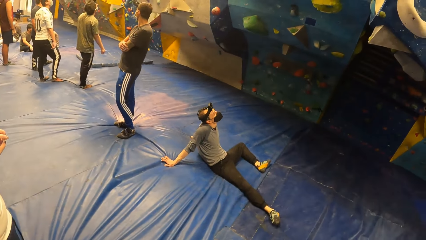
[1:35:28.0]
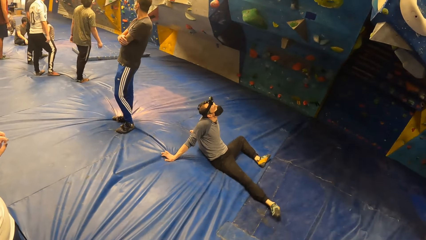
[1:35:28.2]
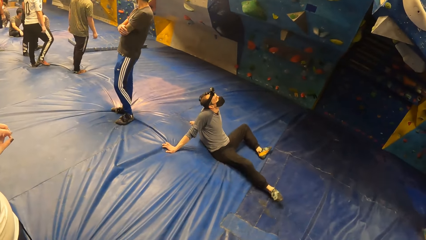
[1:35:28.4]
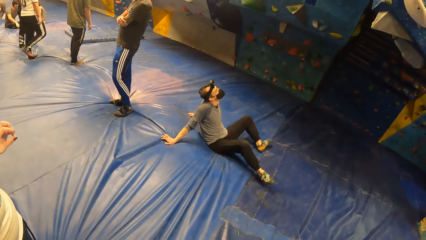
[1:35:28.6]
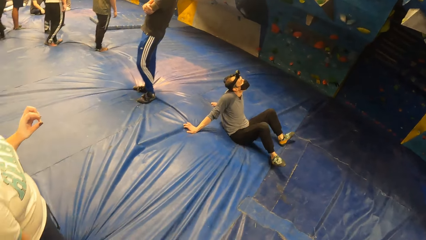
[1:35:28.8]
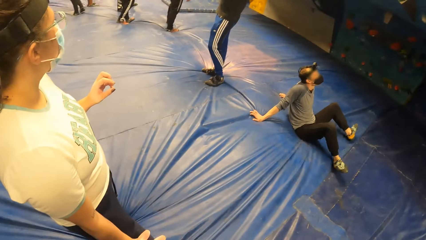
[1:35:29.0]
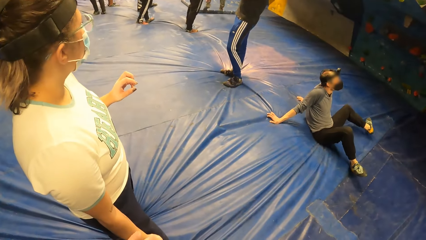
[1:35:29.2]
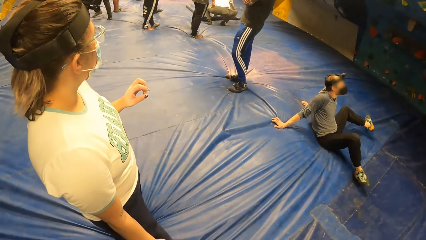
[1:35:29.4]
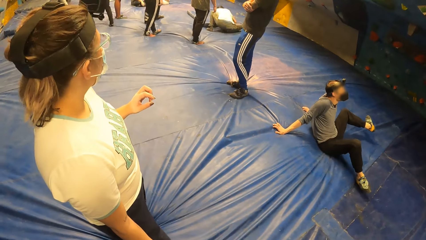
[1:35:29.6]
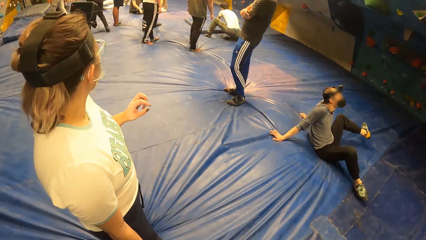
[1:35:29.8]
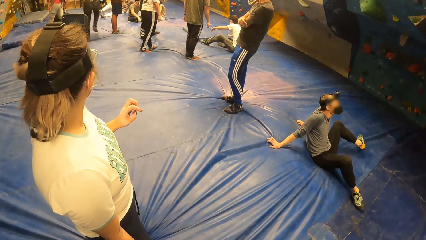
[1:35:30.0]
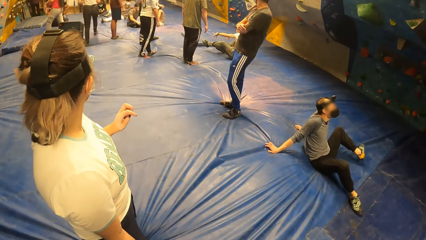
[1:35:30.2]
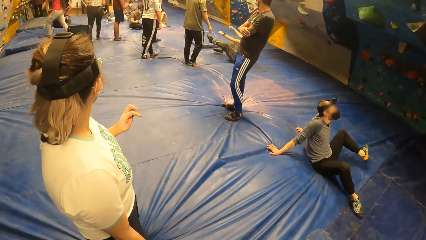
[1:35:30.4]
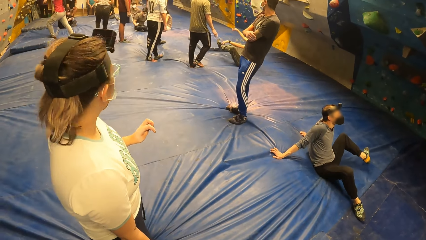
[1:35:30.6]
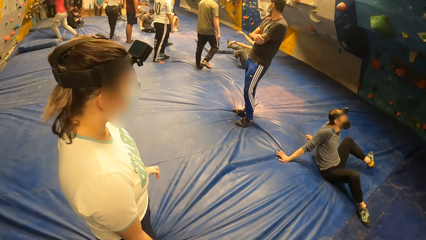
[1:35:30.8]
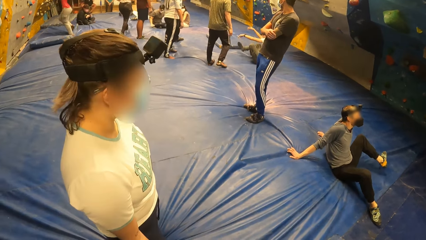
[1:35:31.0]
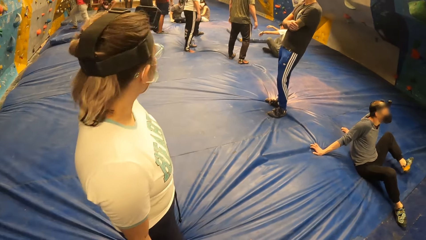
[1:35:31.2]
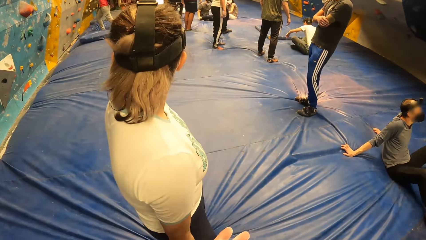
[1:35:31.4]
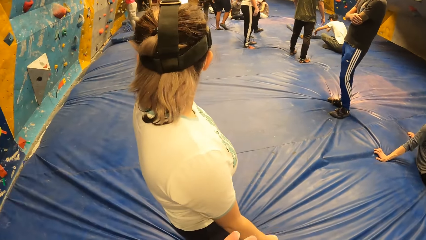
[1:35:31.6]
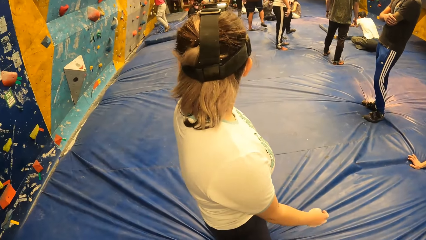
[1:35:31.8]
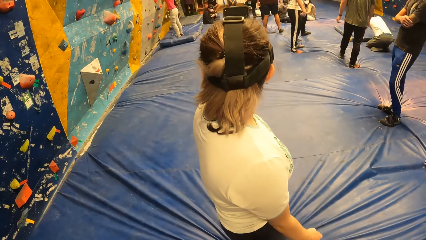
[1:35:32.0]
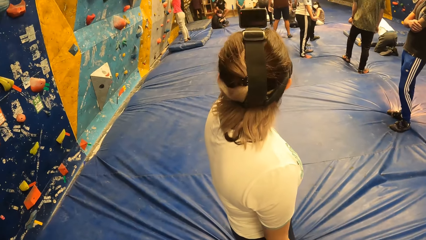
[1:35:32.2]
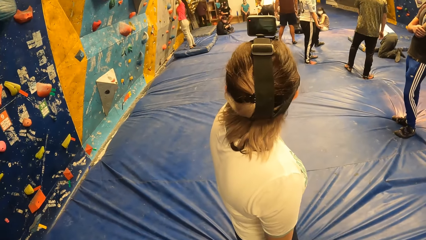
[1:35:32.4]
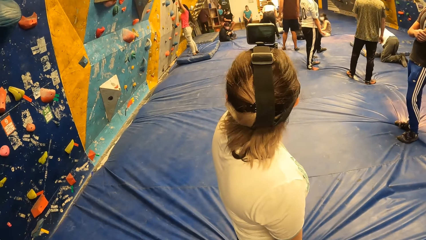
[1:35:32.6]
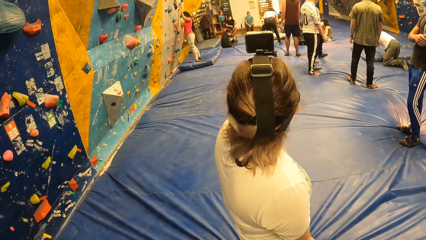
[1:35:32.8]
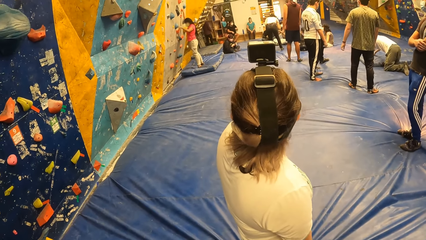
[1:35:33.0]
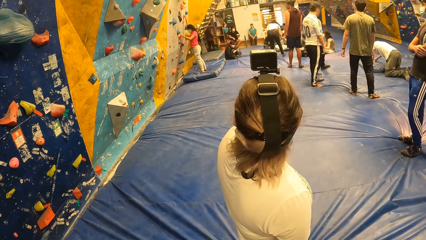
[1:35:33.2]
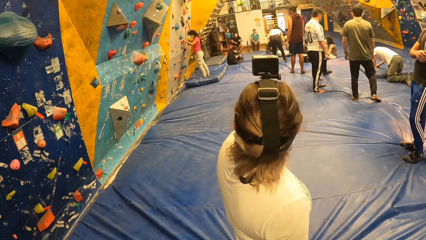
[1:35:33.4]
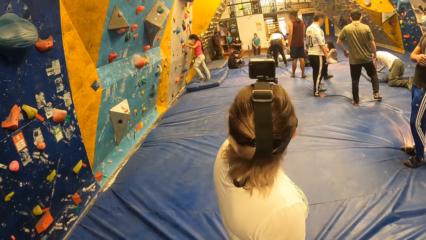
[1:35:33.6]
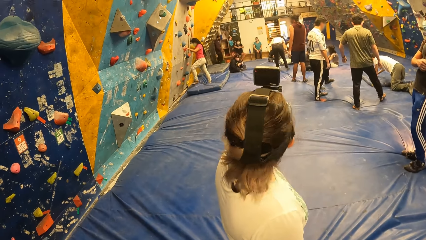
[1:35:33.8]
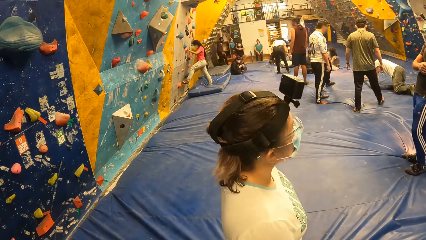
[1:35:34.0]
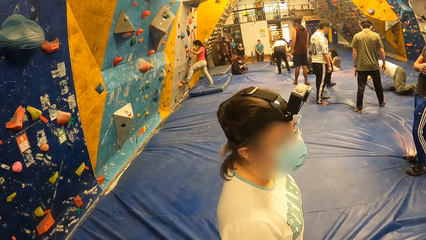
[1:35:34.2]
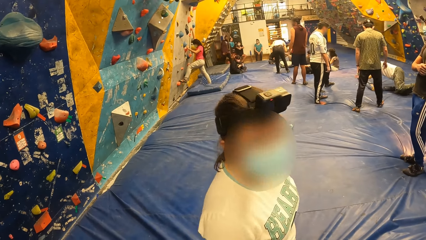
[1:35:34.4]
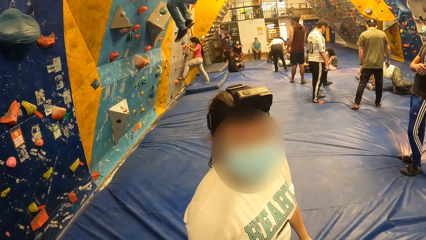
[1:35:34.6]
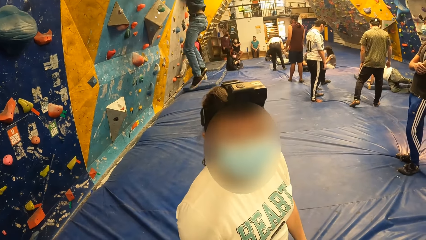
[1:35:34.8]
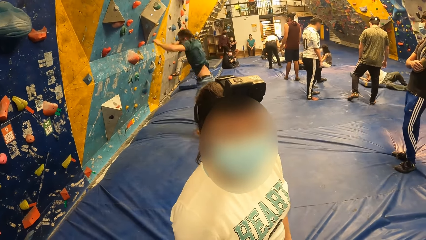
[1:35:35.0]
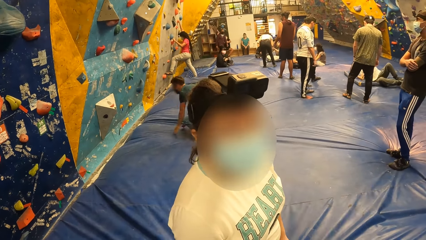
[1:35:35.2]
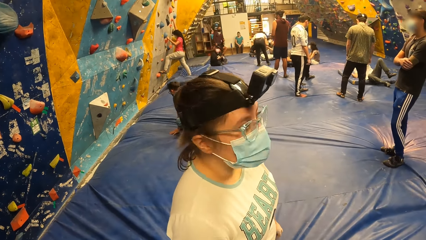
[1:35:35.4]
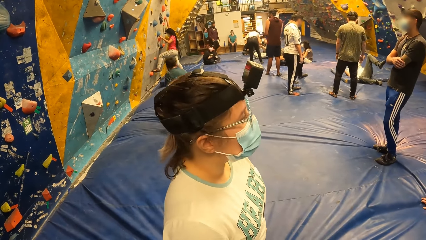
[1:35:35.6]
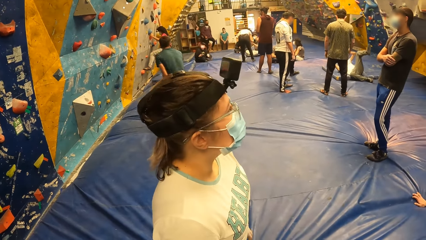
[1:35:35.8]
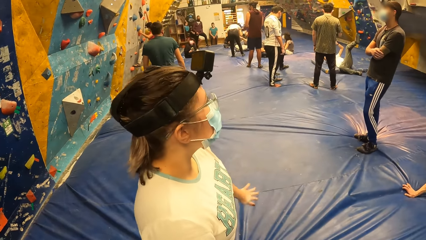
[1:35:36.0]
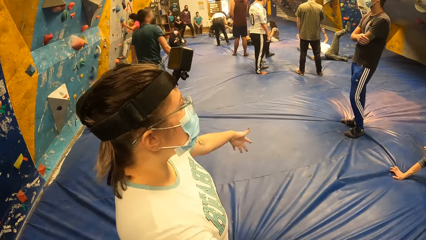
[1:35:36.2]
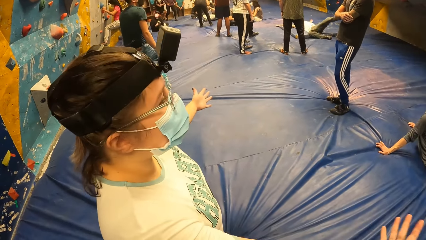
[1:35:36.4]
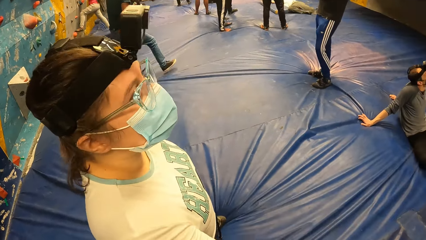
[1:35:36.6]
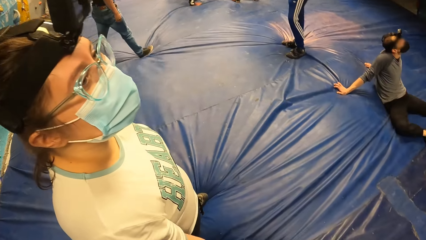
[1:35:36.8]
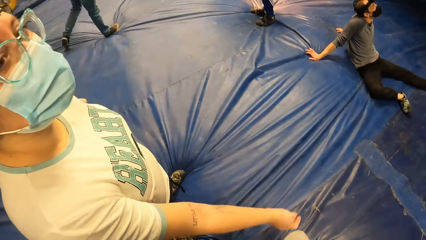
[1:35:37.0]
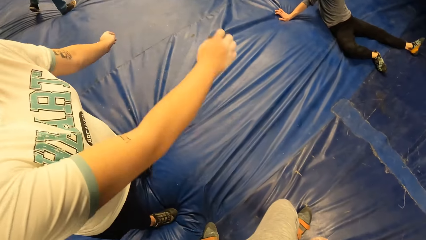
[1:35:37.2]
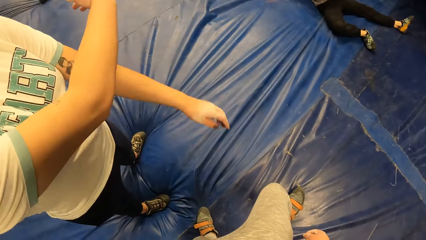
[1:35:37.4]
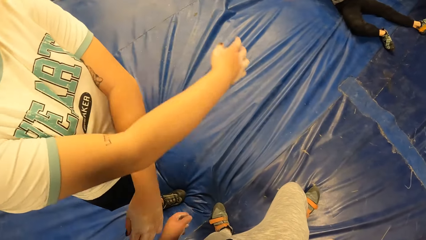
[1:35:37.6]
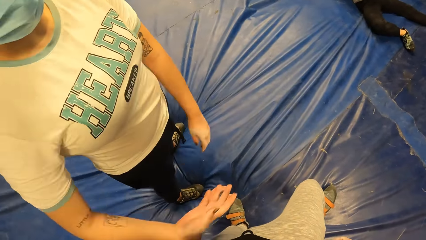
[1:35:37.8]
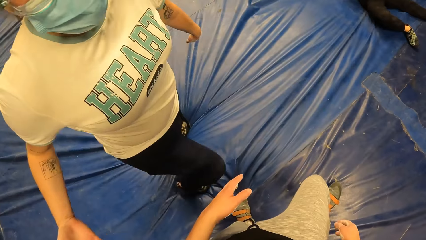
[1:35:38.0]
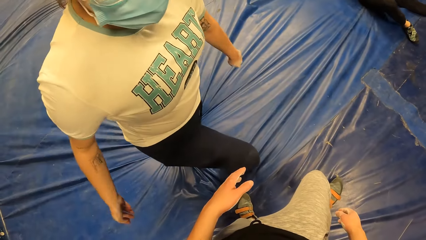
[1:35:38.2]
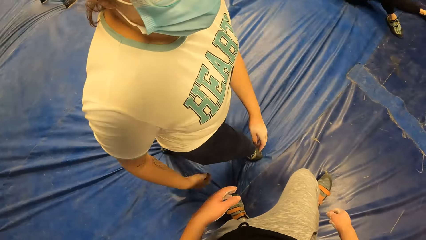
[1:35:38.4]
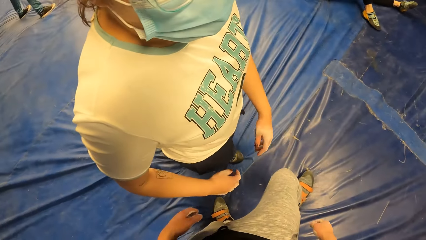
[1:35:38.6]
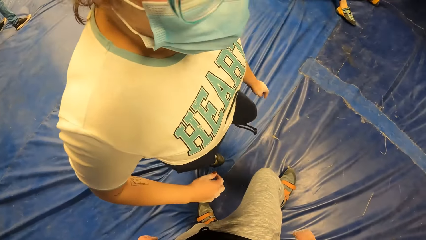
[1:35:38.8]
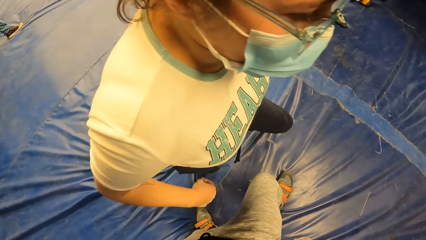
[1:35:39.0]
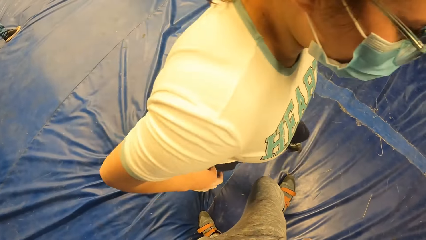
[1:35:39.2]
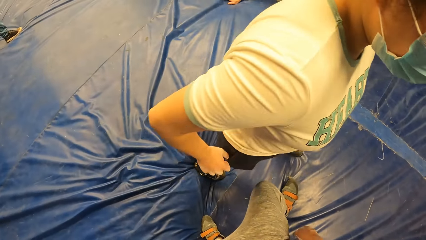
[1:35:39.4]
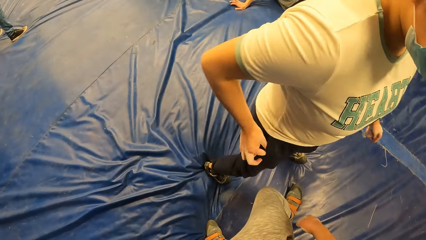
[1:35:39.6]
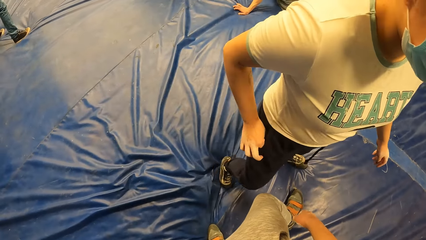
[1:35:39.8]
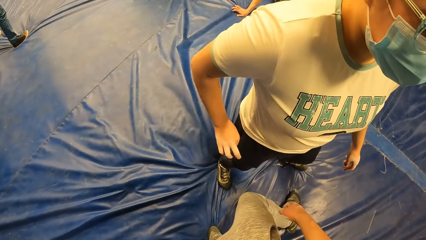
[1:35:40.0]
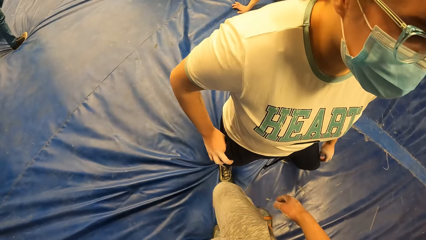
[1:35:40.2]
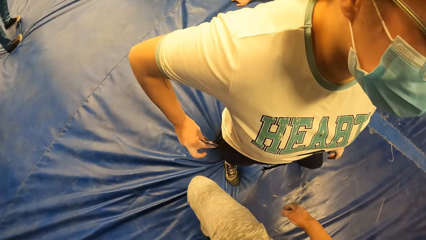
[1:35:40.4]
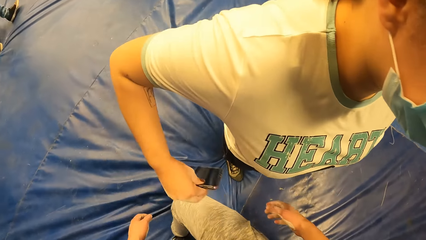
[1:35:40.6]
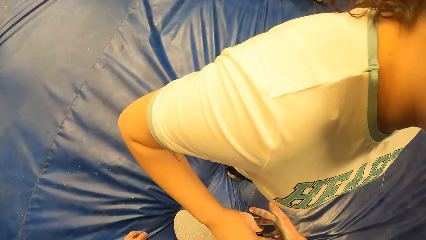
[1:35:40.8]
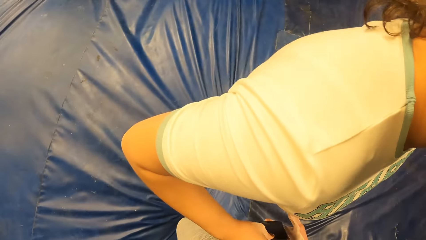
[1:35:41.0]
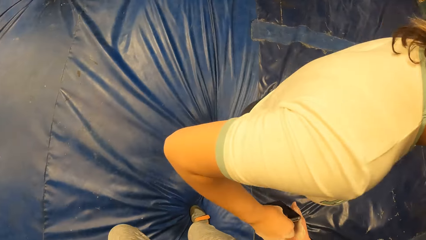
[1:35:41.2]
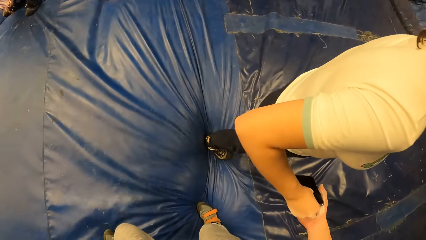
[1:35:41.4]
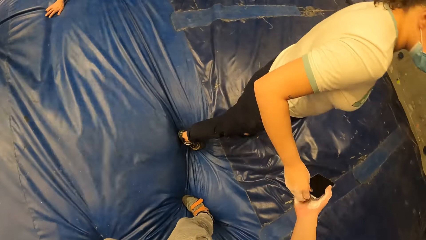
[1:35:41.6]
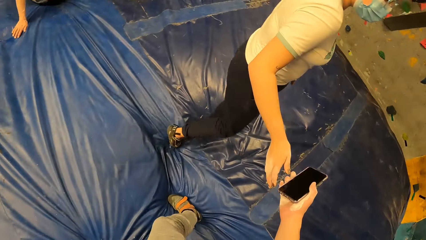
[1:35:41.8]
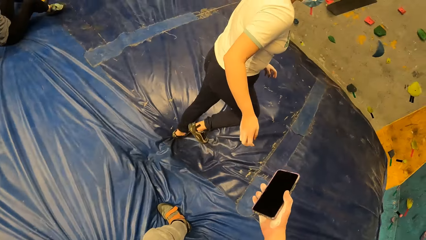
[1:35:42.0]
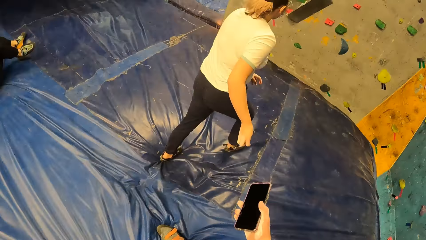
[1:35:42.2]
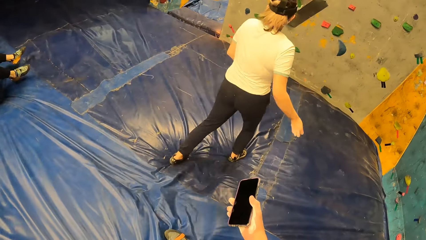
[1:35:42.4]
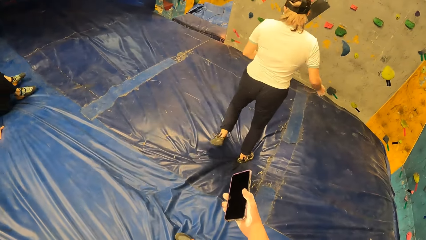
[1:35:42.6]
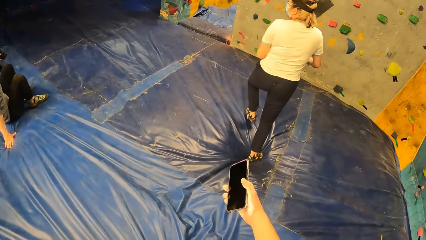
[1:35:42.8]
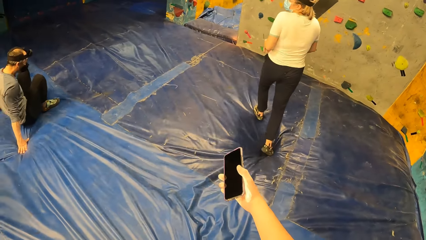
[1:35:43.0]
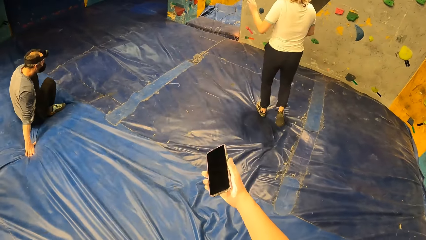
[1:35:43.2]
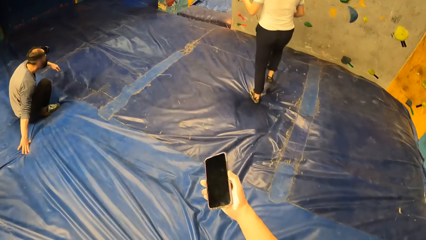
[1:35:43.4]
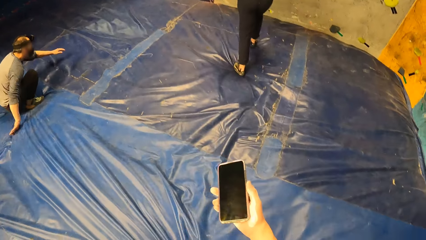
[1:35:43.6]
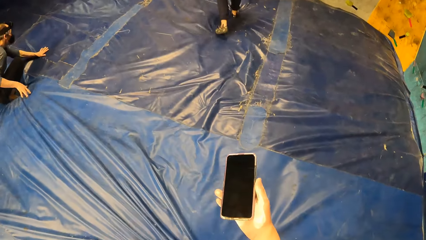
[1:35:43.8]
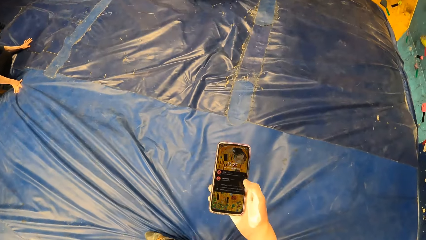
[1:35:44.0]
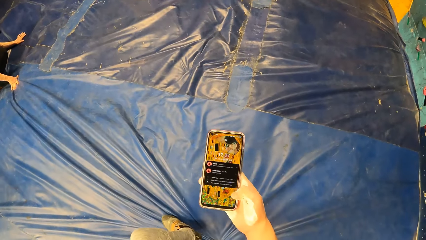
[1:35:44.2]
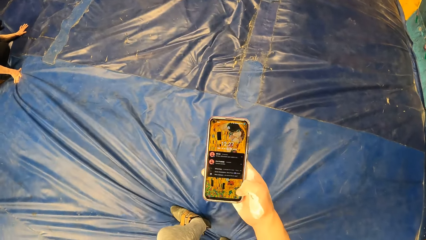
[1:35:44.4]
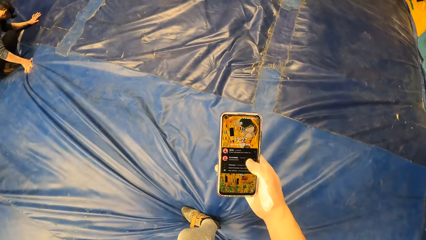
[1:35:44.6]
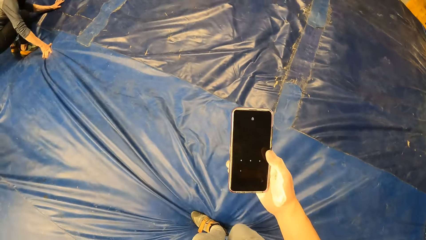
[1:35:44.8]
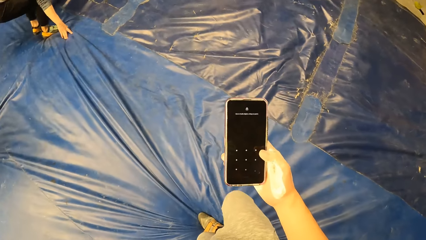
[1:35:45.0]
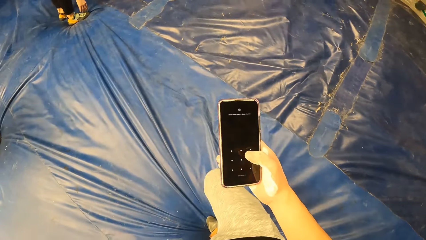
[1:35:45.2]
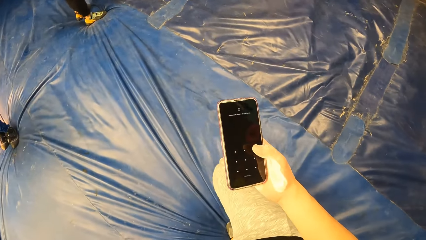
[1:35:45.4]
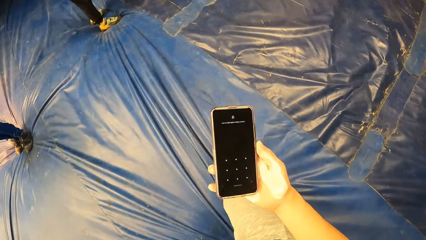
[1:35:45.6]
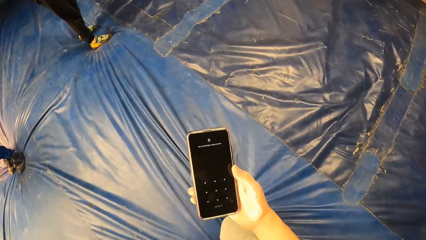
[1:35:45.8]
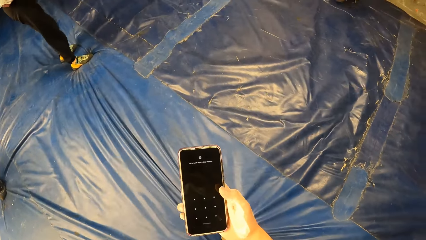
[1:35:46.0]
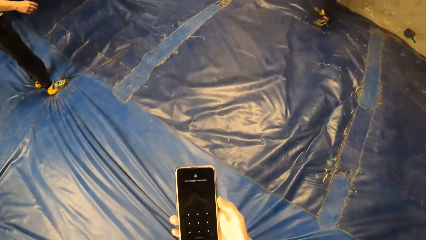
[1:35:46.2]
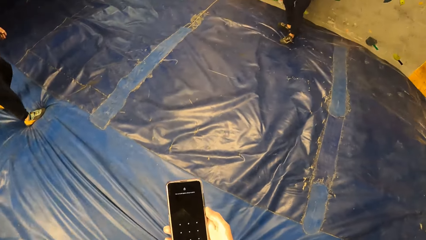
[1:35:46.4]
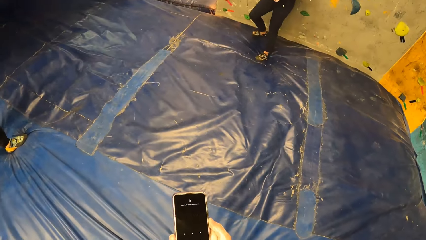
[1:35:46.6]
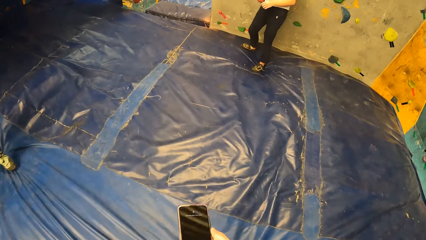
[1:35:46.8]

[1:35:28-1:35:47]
A man jumps down the climb wall. Another man stretches his left foot. A woman climbs up the climb wall. Another man jumps down the climb wall. Another man walks in the climb wall room. Another woman swings her arms across together. The other woman walks towards the climb wall, removes a cell phone from her pocket and gives her cell phone to the camera wearer. The camera wearer holds the phone. The other woman walks towards the climb wall. The second man stands up on the climb wall floor. The camera wearer unlocks the phone. They touch the other woman's cell phone. They swipe through the phone.
